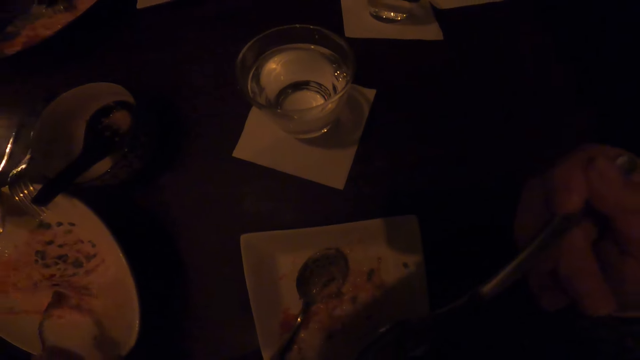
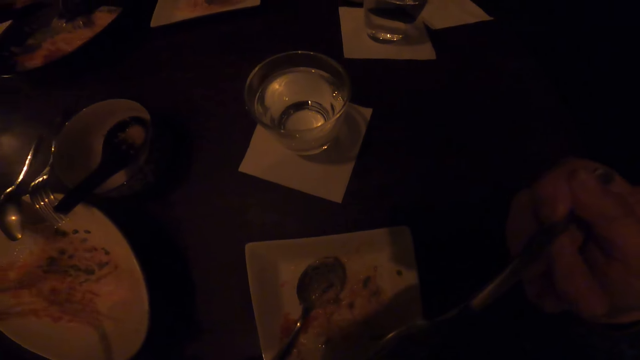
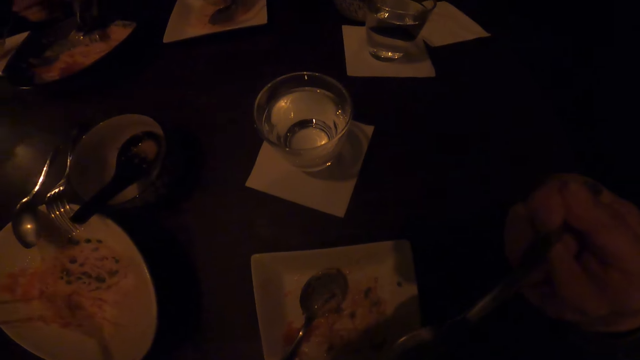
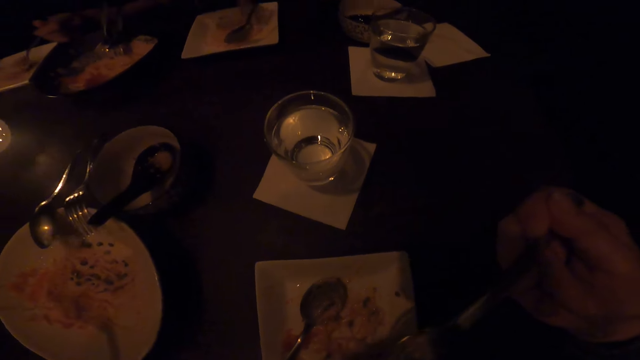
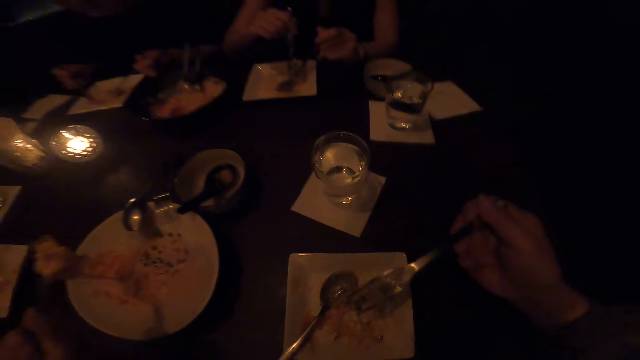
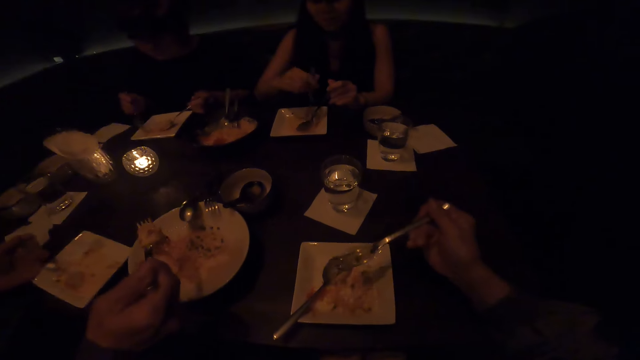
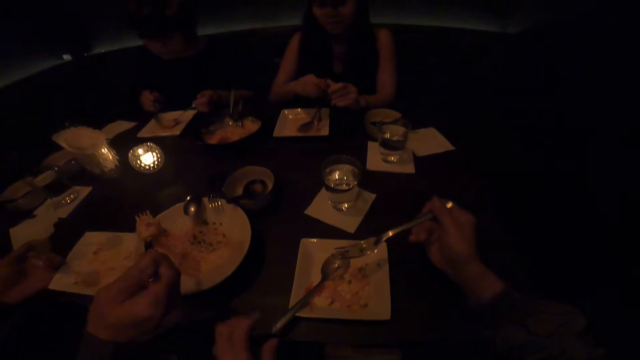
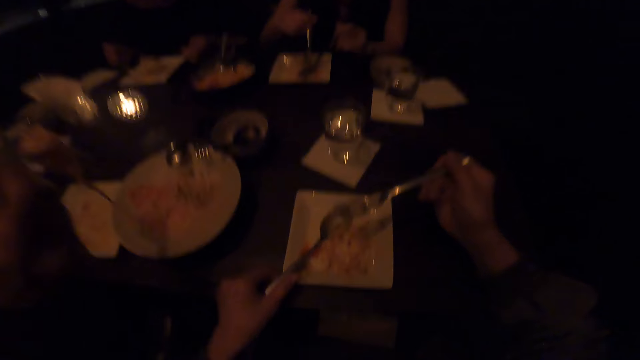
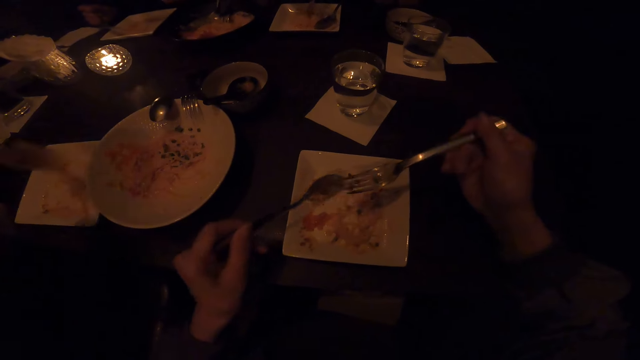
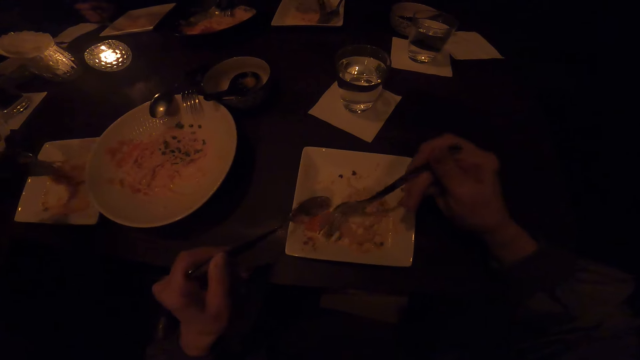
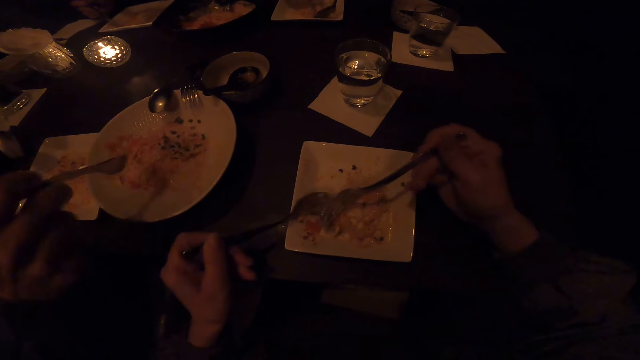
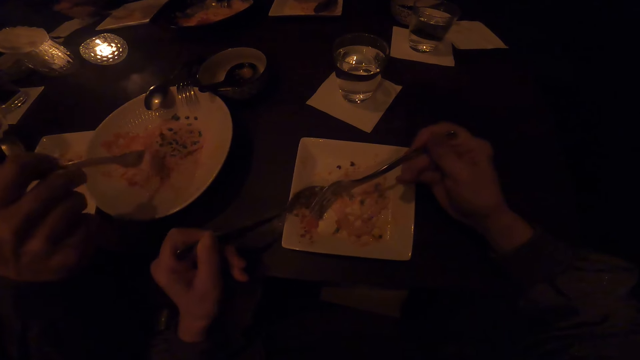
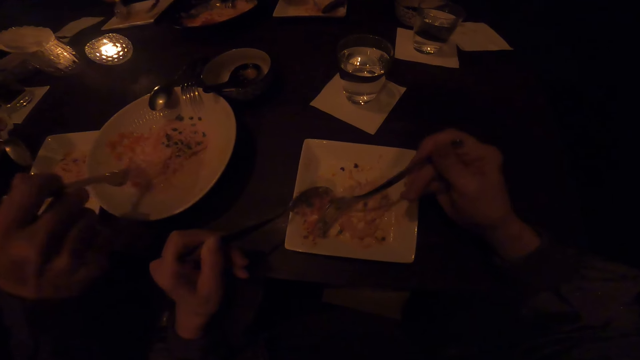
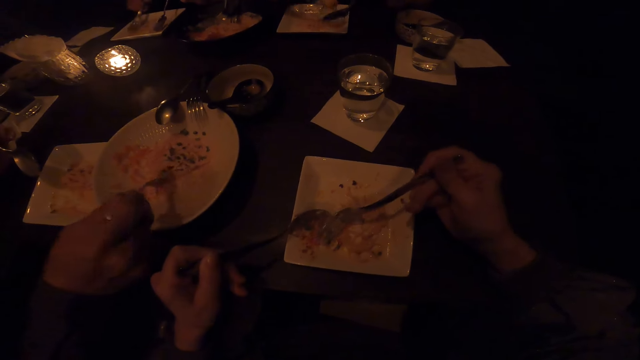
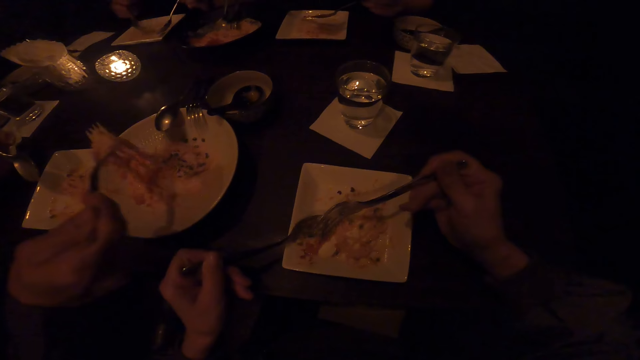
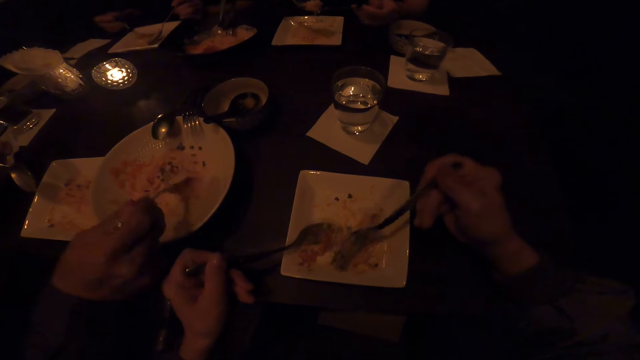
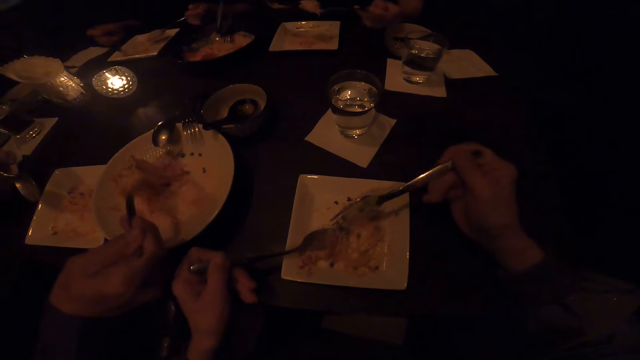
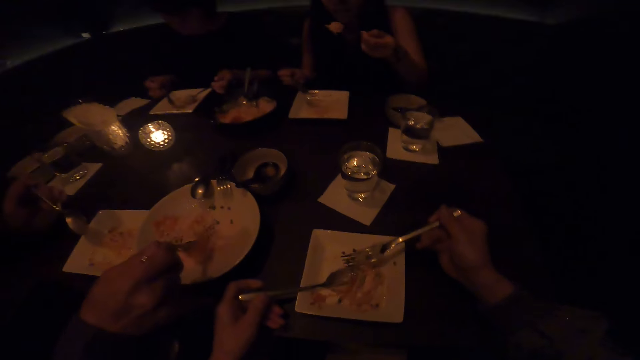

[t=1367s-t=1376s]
The man pulls the plate and serves the food. The camera wearer moves the spoon in the plate.

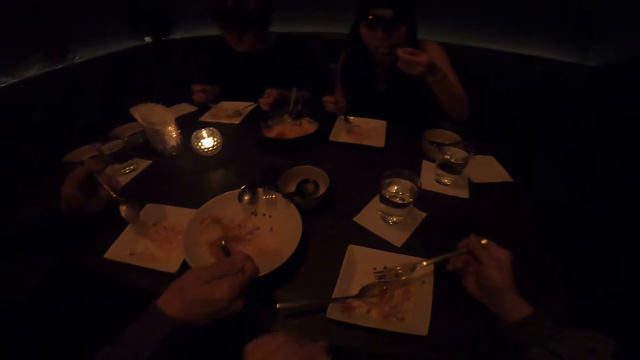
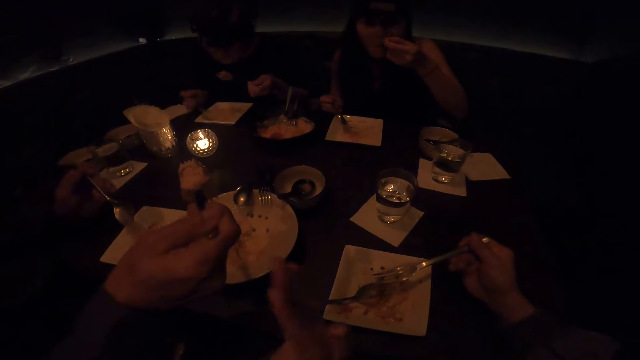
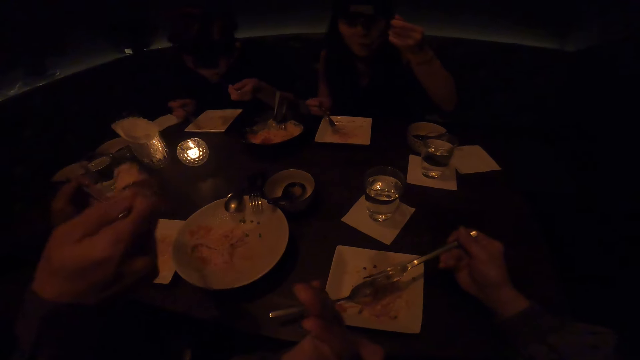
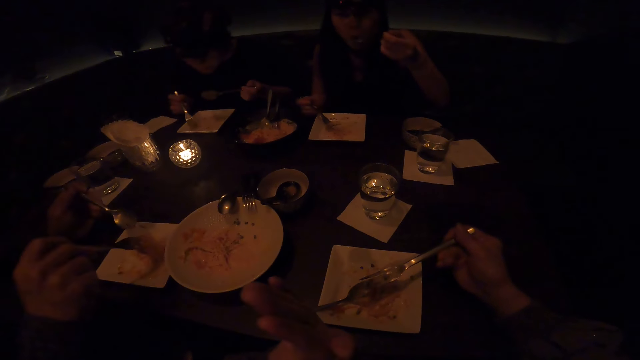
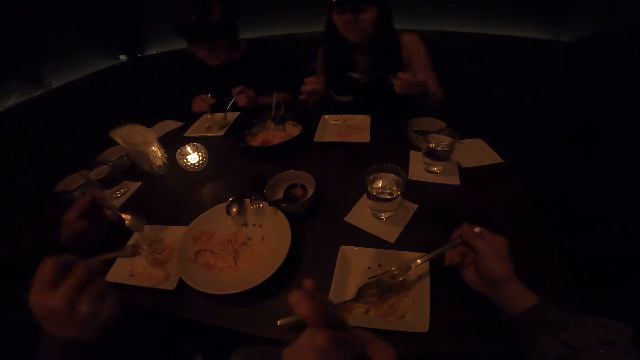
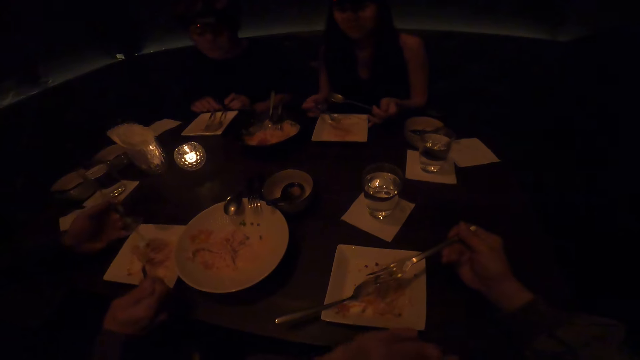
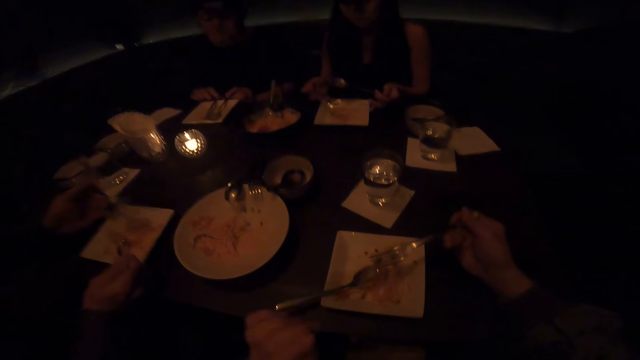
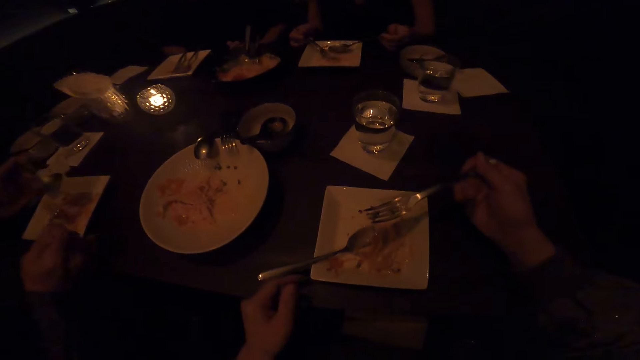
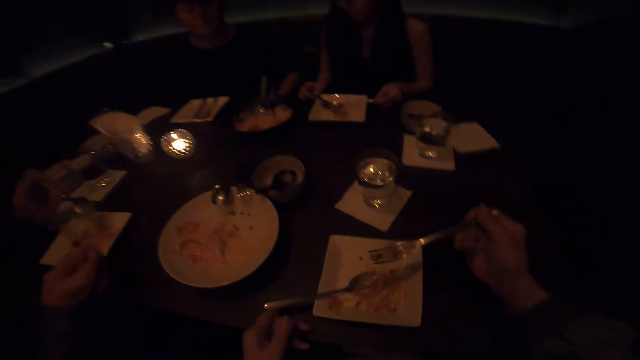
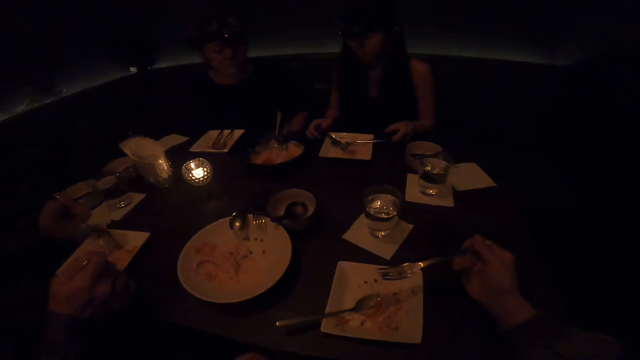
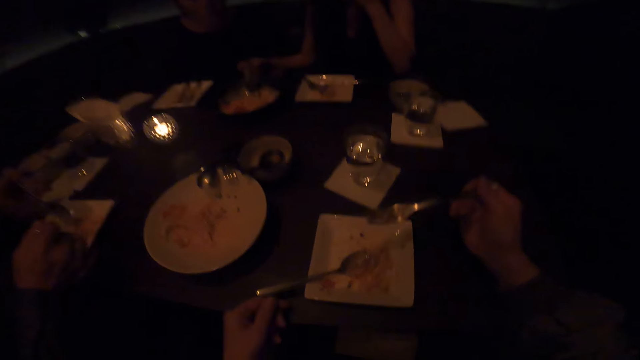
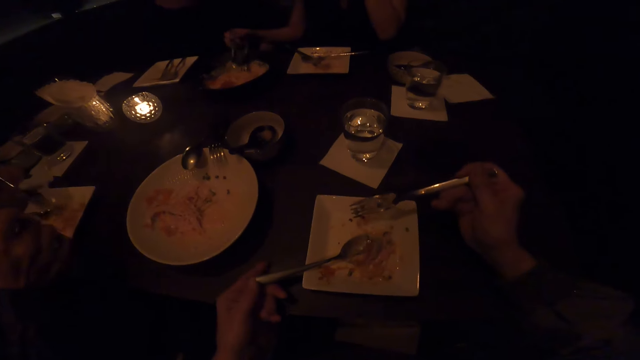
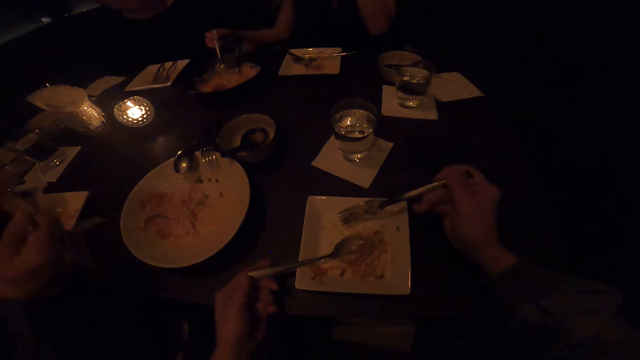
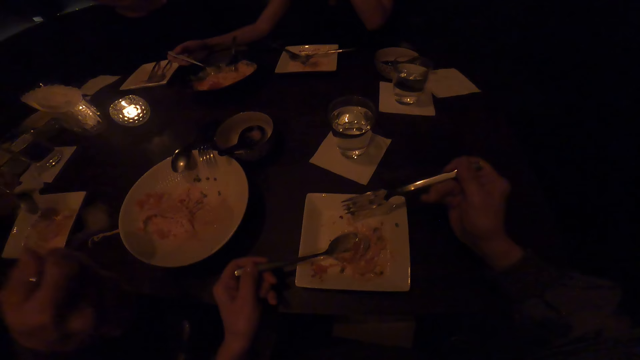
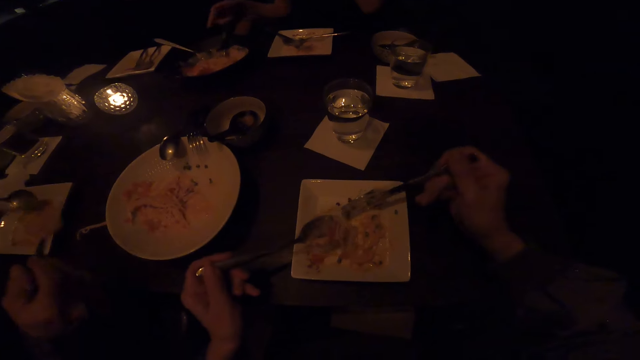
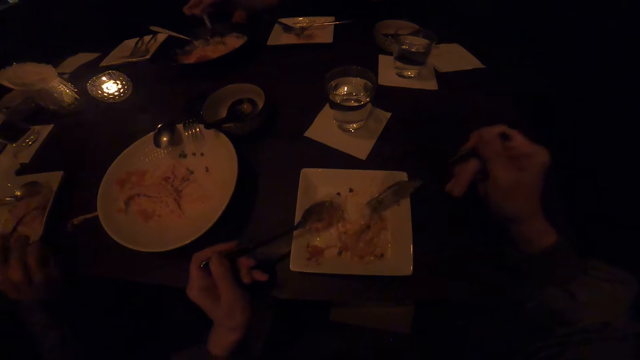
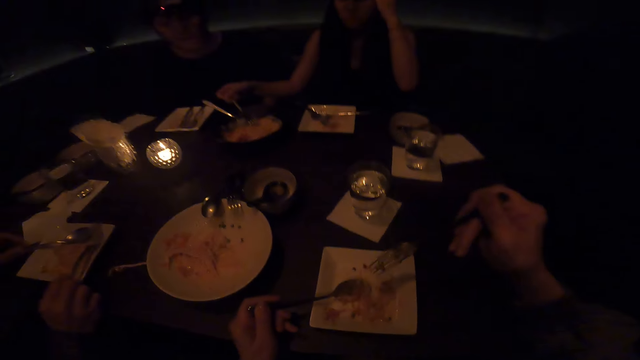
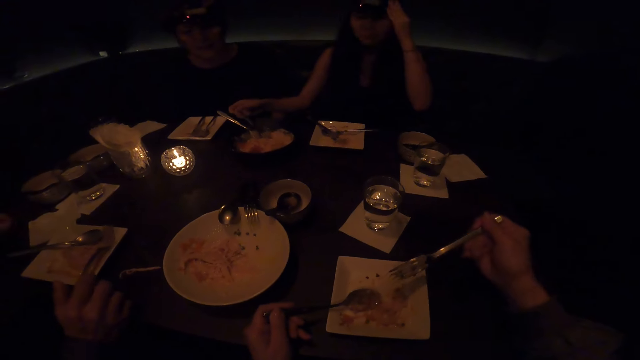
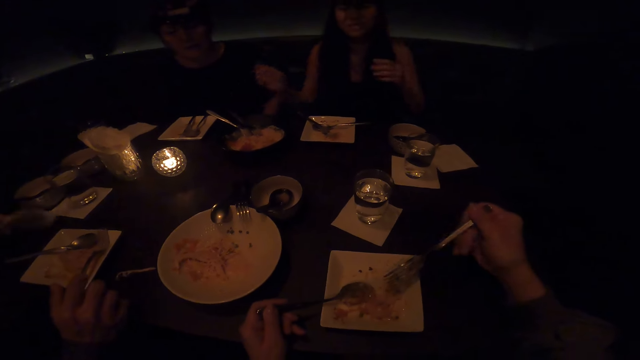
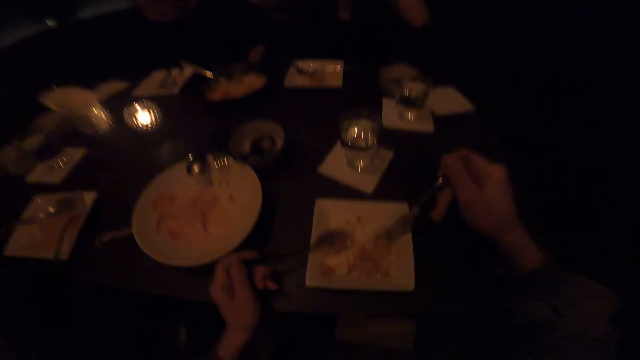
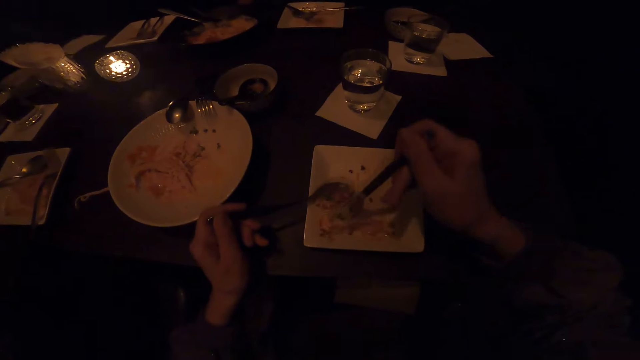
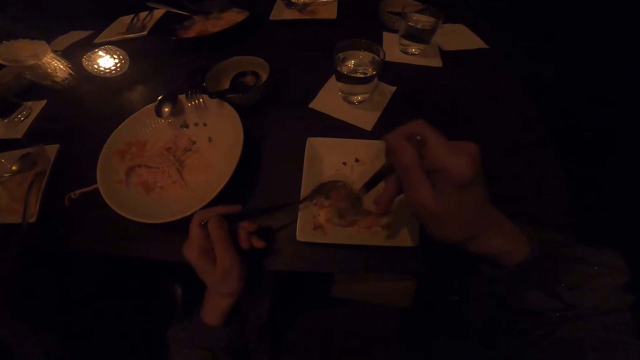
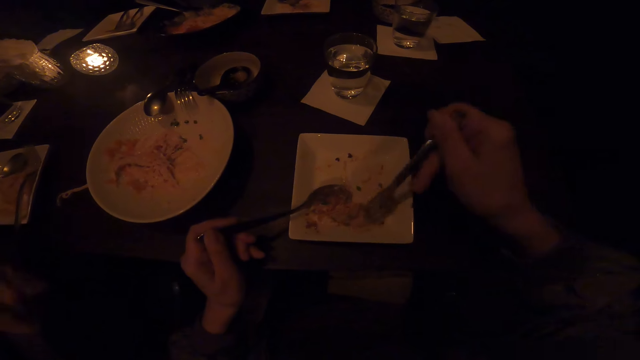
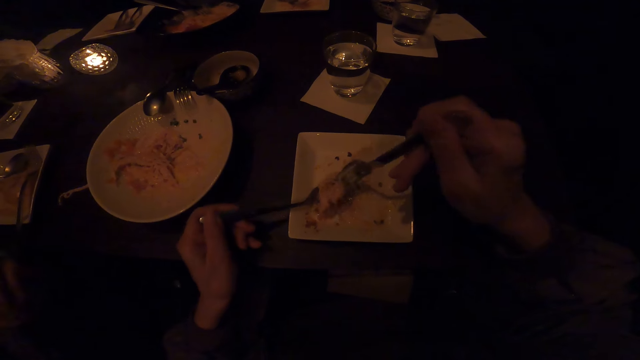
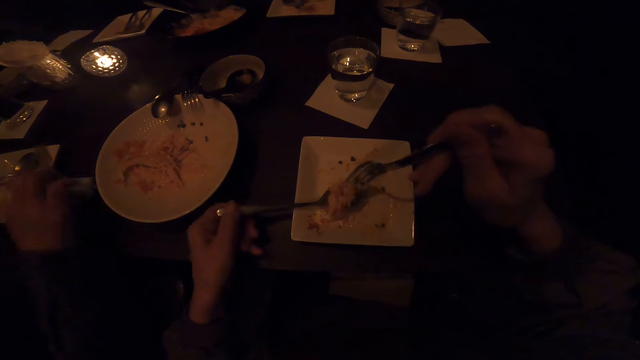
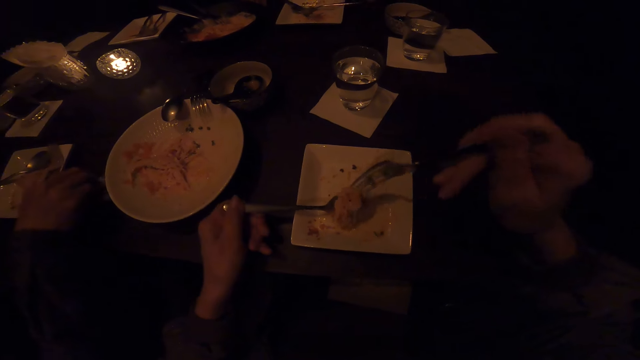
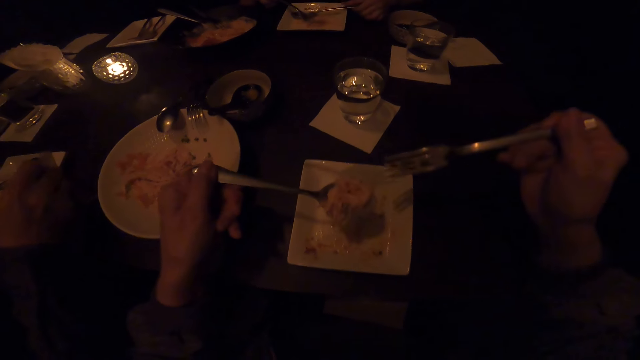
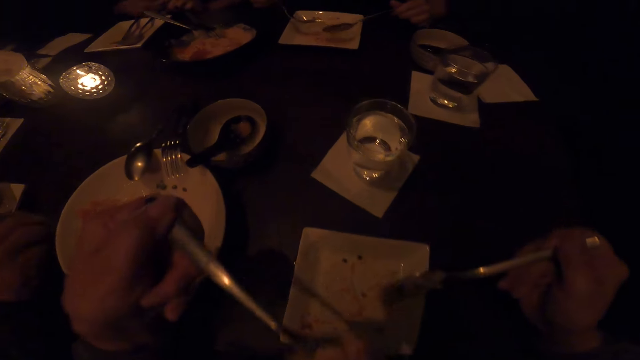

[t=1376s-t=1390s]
The man moves the plate. The camera wearer interacts with the friends. Another lady touches the camera. The camera wearer puts the food on the spoon using the fork. The man drops the serviette on the table.
